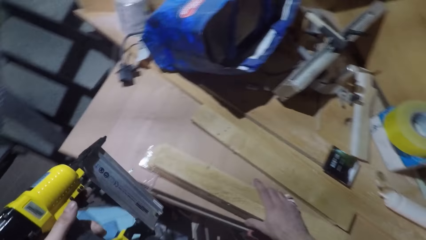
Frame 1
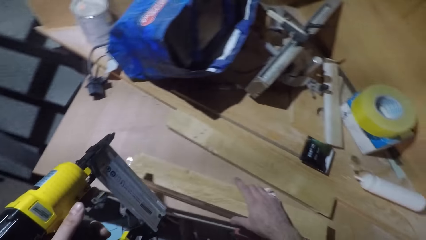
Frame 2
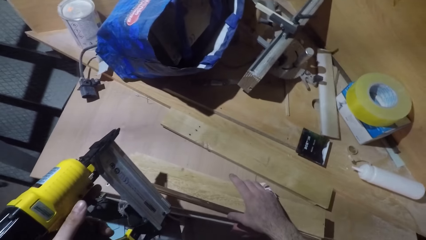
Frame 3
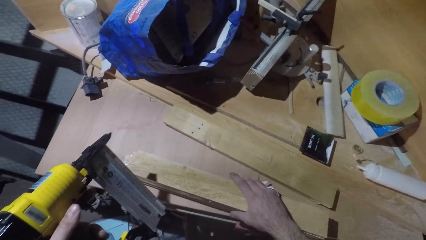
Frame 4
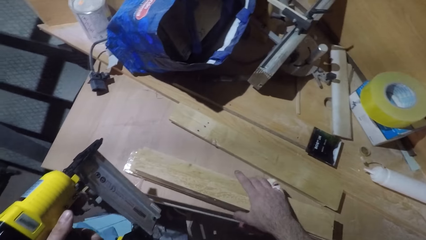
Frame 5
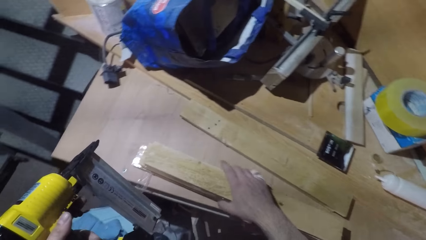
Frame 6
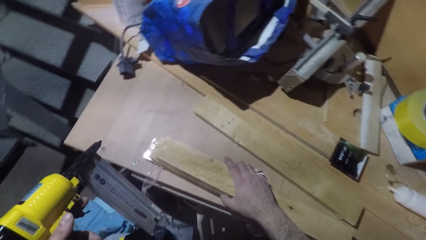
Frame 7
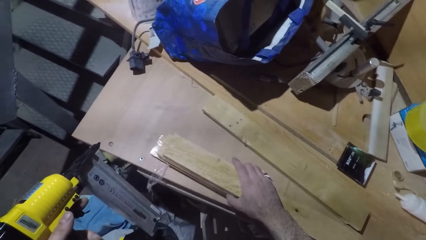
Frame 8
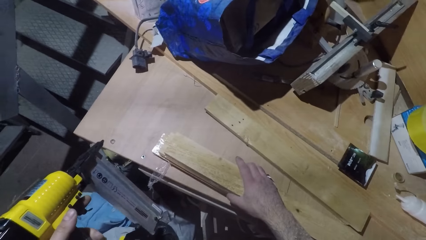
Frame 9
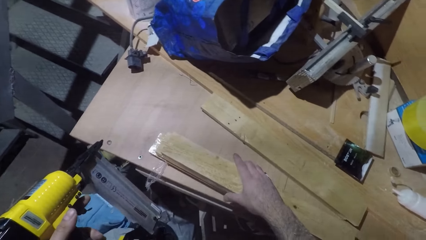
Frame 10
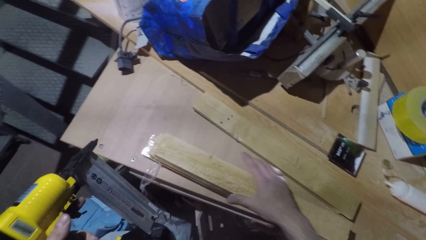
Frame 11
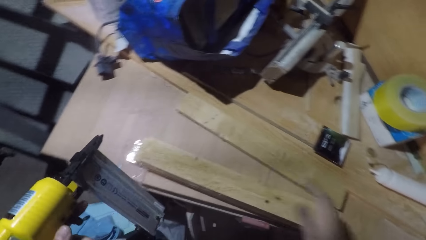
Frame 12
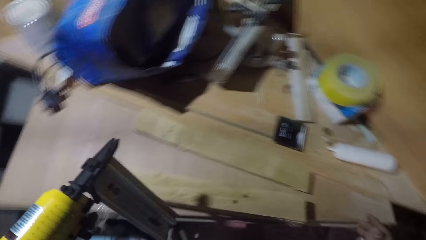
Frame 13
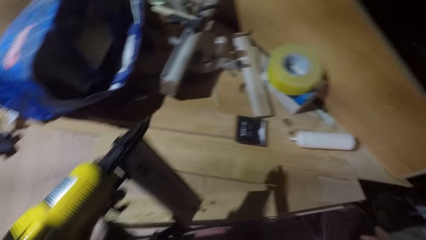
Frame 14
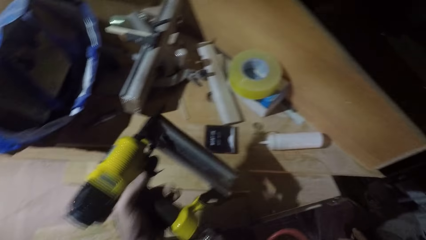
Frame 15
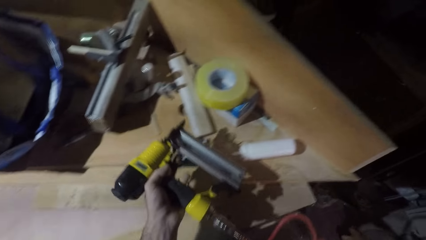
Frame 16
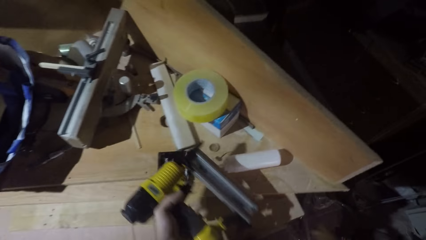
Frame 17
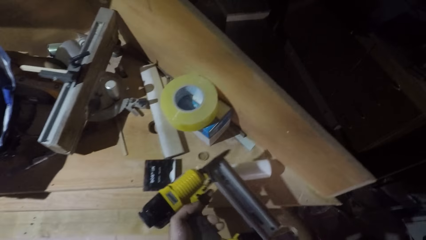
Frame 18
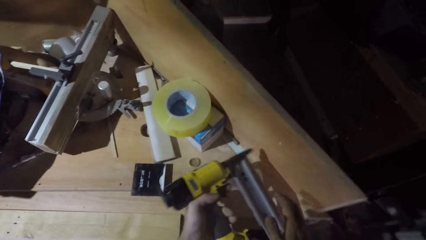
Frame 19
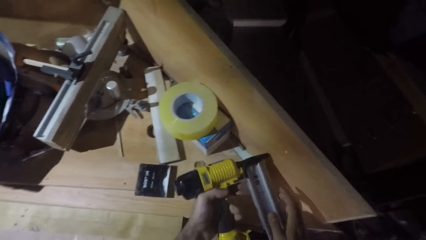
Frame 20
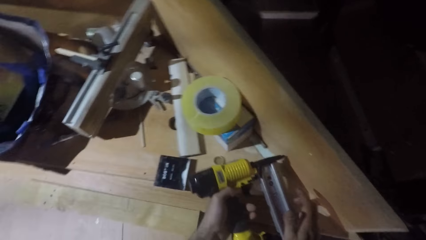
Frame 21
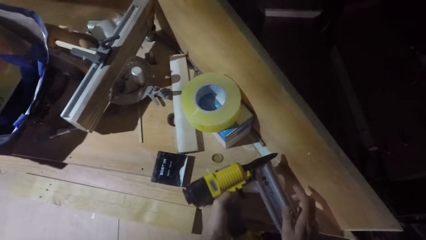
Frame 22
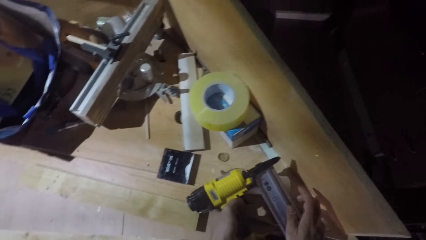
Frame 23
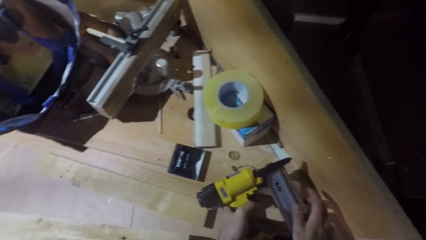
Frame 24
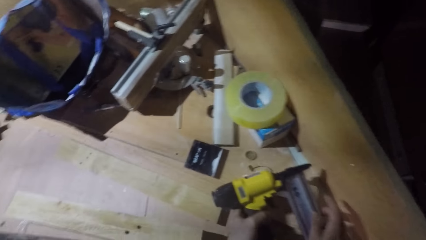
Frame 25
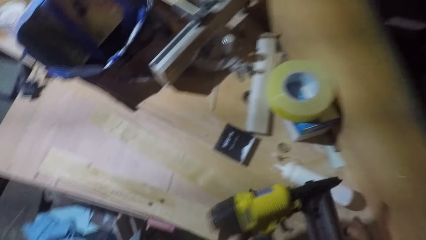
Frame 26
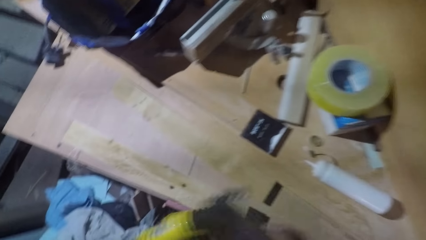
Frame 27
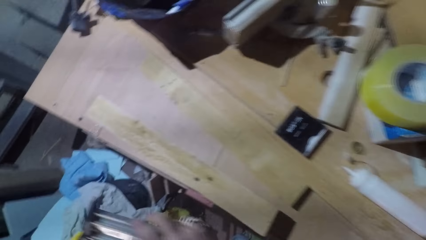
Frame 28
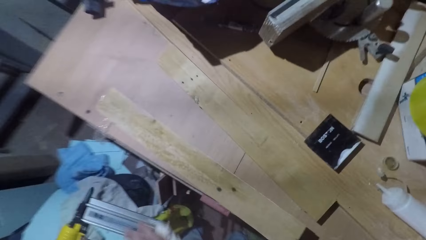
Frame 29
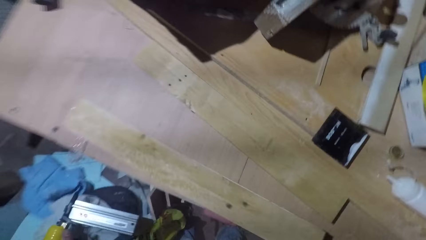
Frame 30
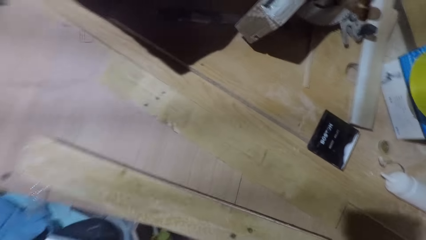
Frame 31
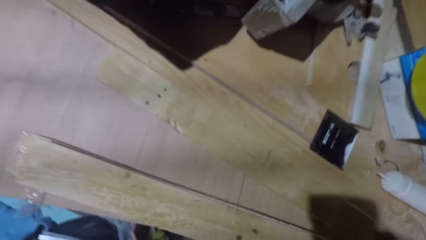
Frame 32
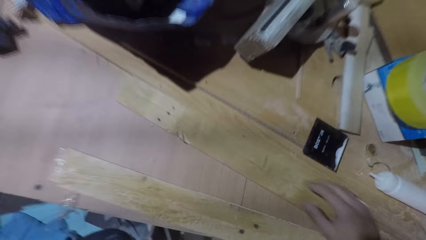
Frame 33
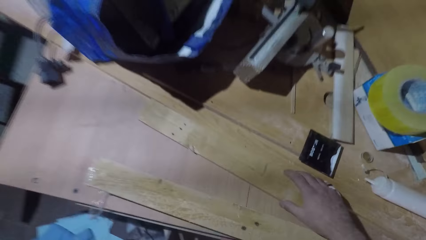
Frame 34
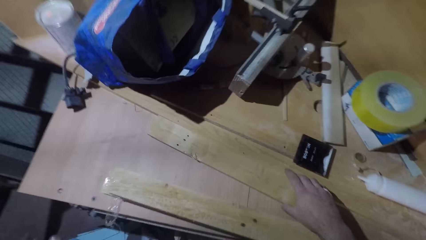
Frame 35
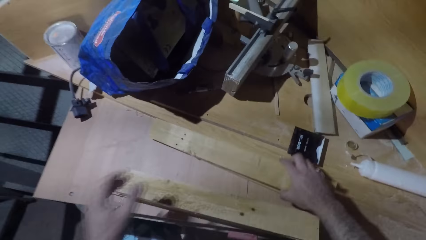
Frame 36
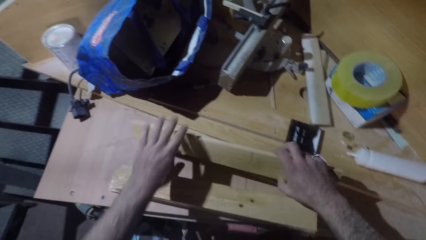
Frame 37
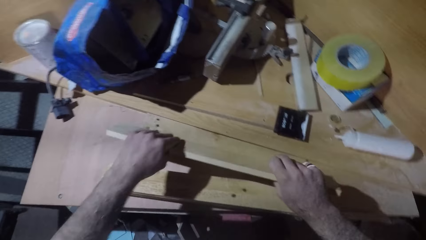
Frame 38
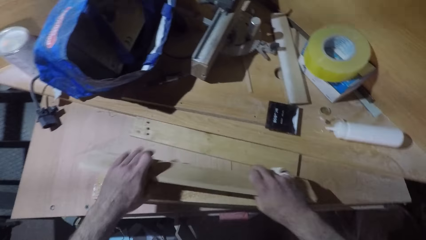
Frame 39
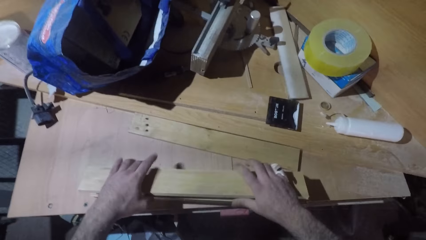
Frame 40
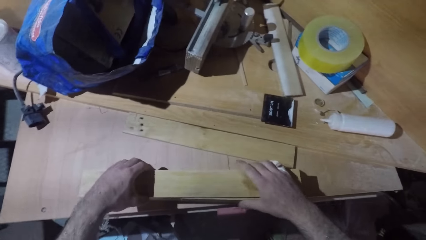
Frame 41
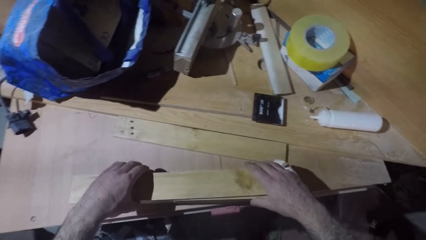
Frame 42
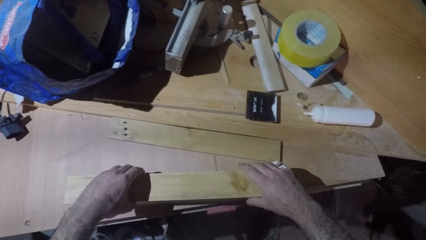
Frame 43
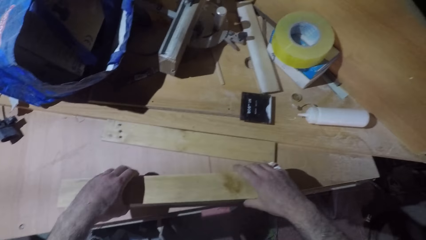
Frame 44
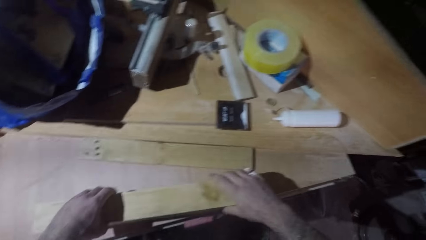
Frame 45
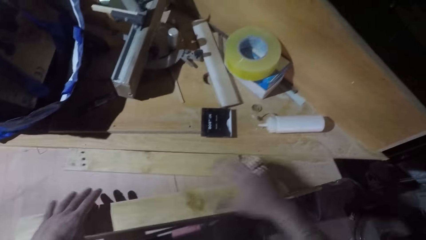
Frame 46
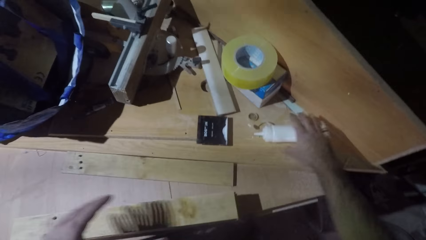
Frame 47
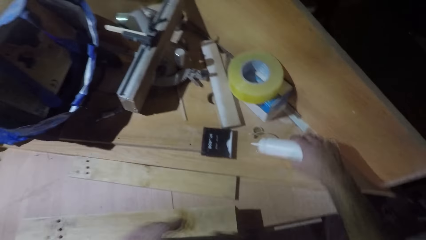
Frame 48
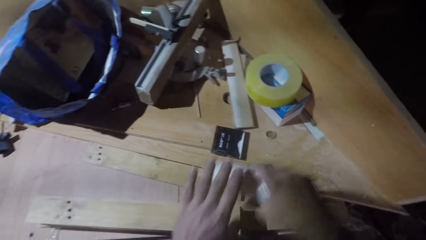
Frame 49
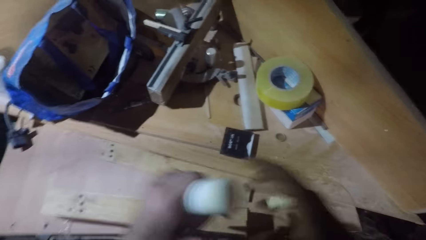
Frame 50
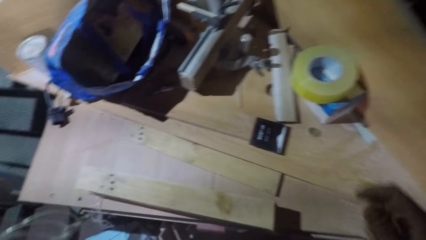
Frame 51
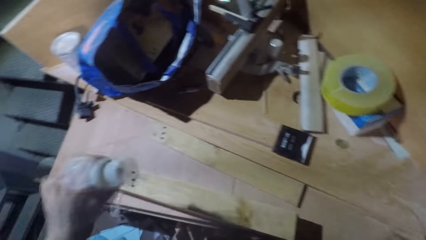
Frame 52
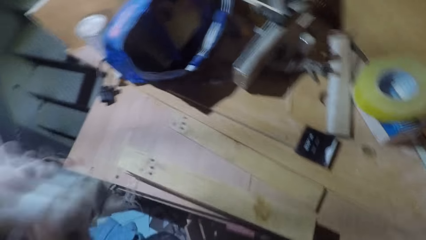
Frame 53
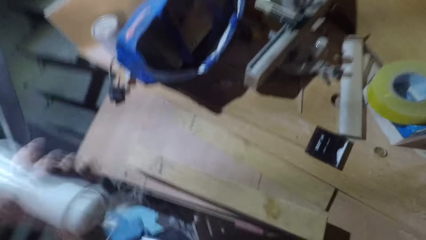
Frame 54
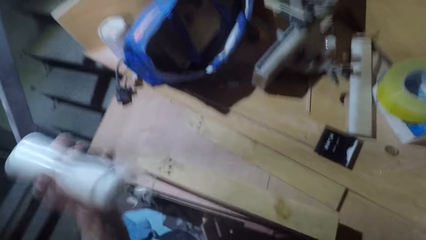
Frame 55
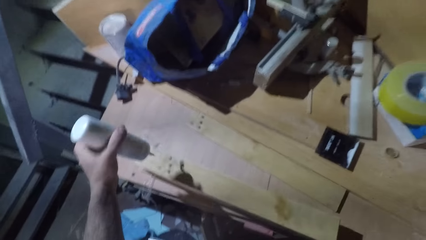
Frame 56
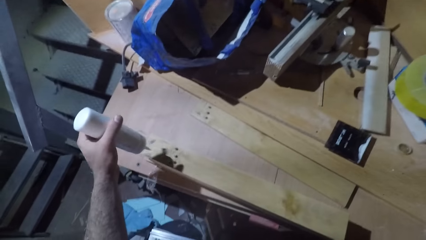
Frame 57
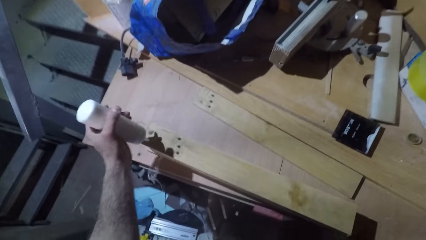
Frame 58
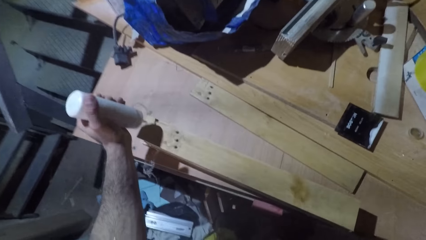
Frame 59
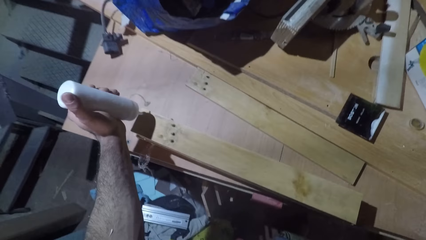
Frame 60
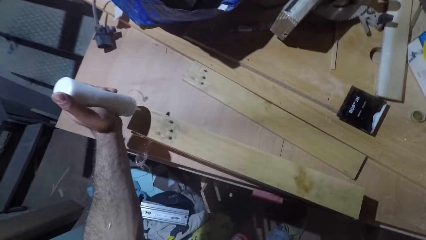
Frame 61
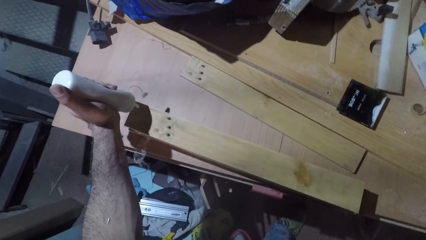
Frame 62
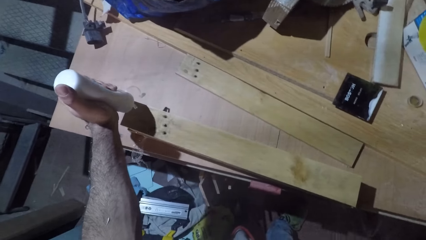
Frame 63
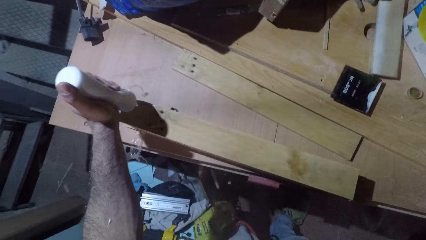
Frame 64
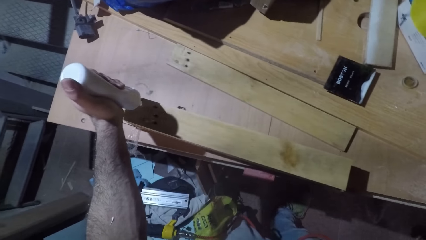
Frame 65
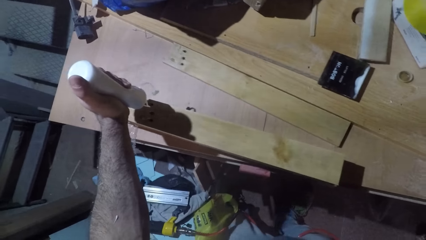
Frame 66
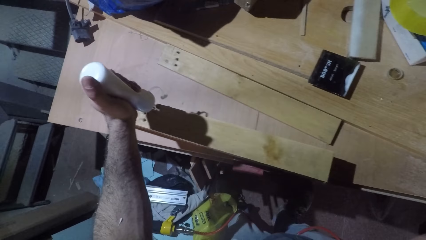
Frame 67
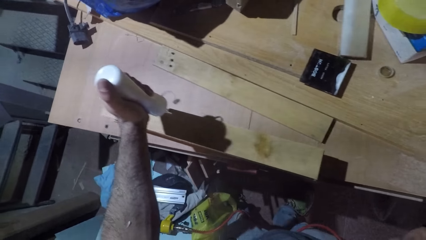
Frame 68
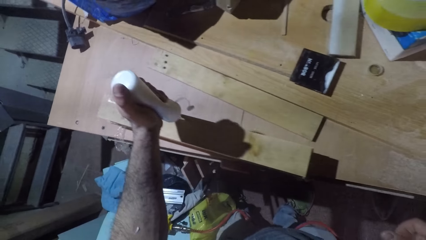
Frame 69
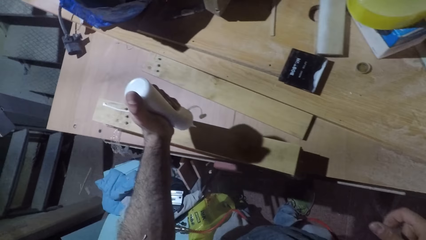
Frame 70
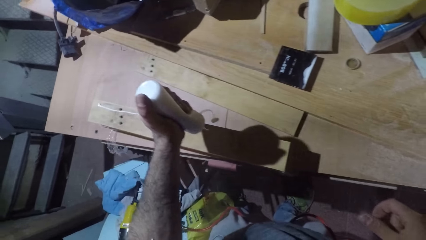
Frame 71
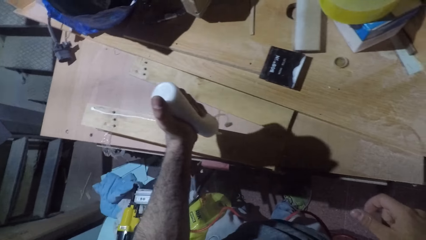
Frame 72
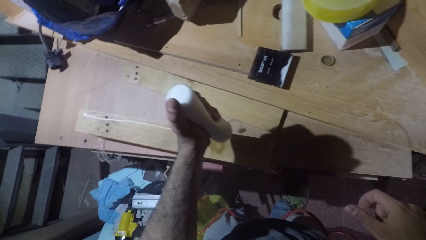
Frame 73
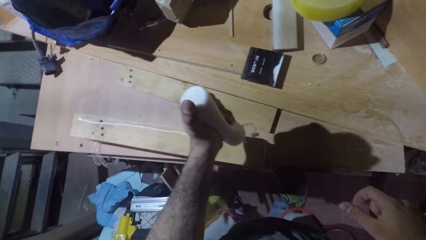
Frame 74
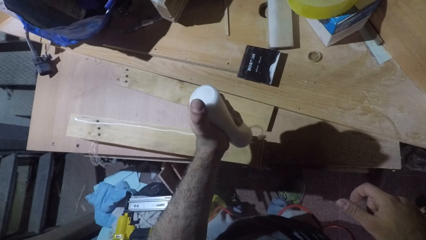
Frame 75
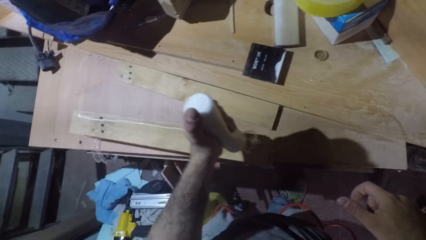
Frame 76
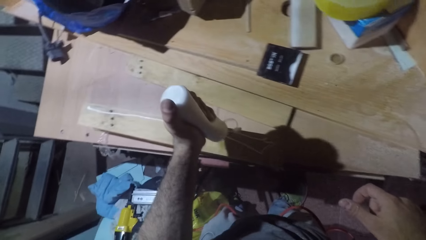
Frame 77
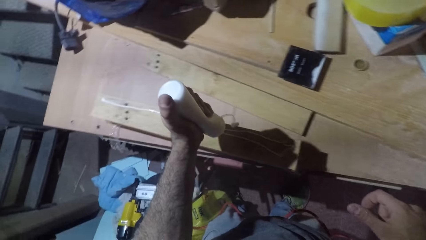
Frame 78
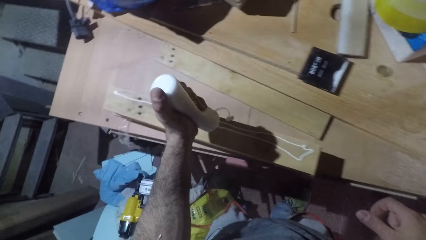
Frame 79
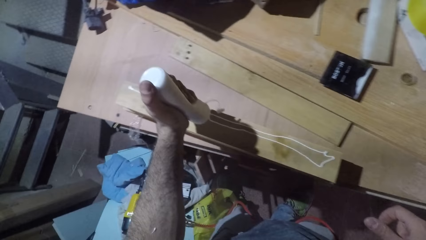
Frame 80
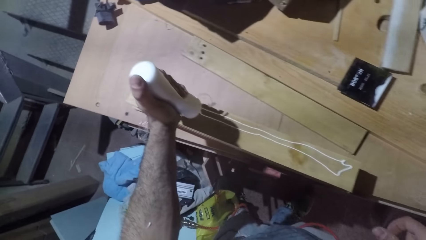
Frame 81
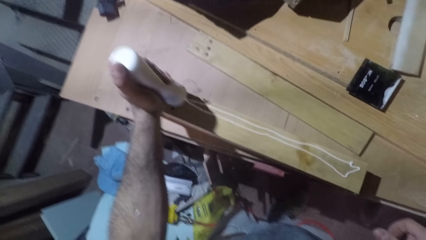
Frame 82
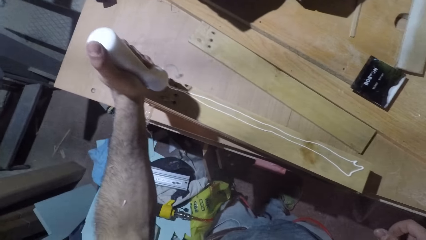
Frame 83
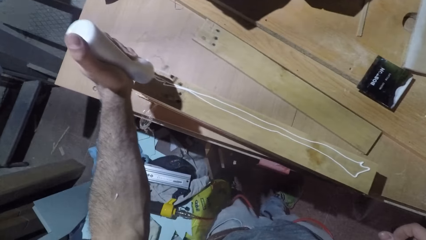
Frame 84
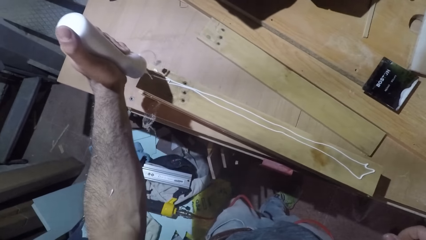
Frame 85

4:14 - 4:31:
The camera wearer puts down the hammer drill machine. They pick up the wood and put the wood on top of the woods. They pick up the glue can, shake the glue can and apply wood glue on the wood.
